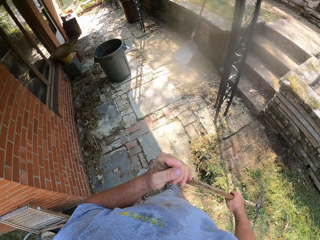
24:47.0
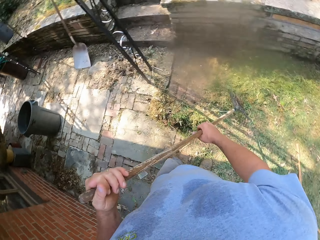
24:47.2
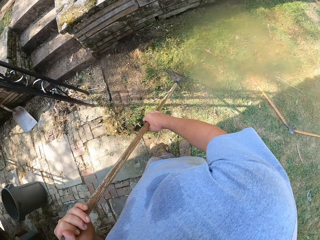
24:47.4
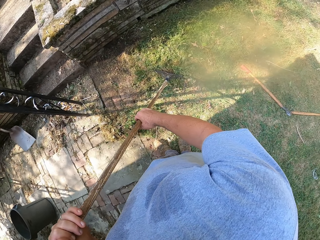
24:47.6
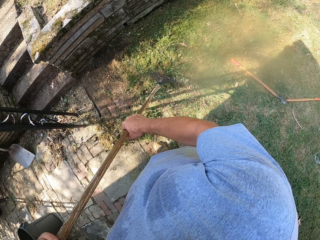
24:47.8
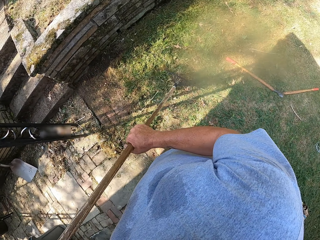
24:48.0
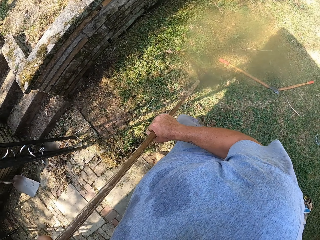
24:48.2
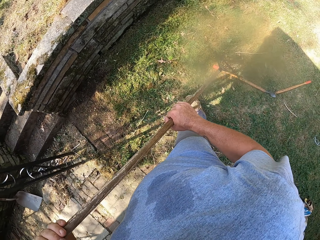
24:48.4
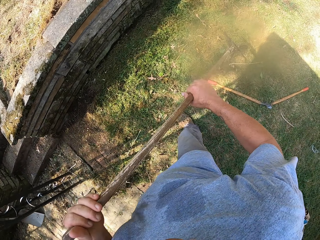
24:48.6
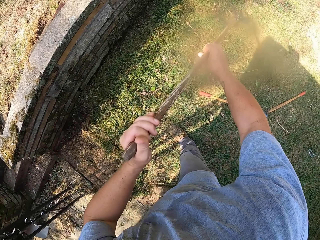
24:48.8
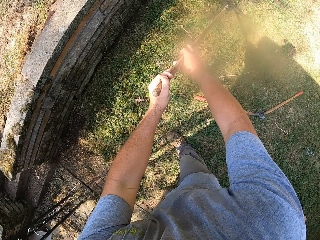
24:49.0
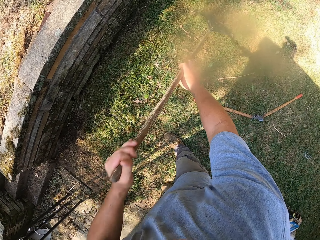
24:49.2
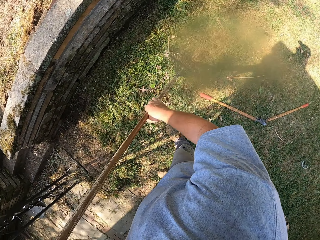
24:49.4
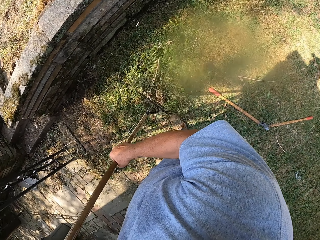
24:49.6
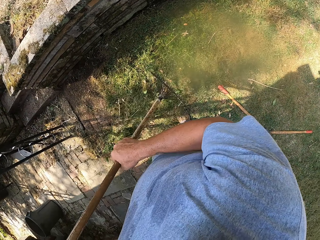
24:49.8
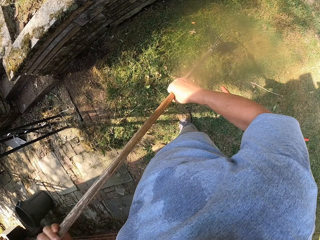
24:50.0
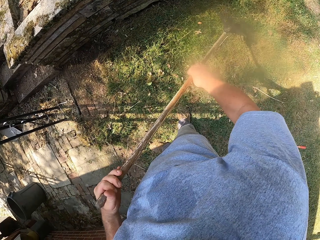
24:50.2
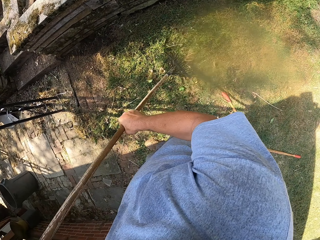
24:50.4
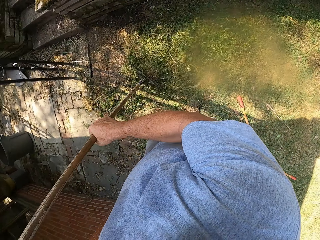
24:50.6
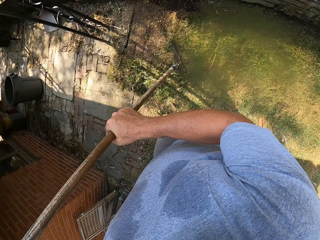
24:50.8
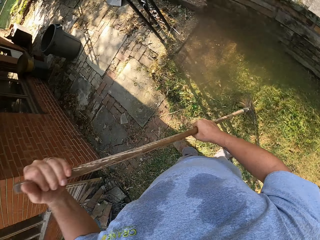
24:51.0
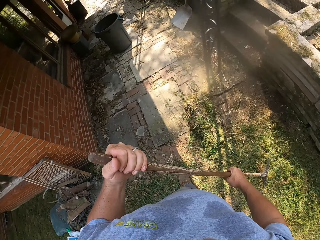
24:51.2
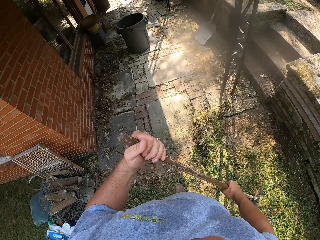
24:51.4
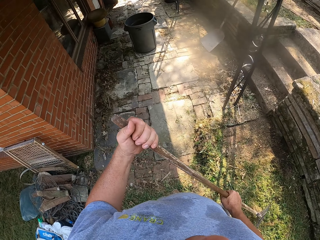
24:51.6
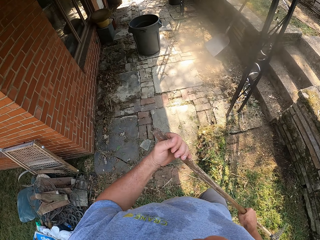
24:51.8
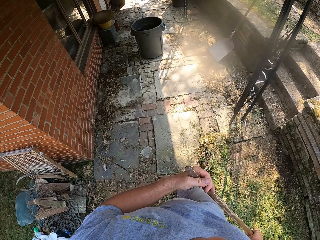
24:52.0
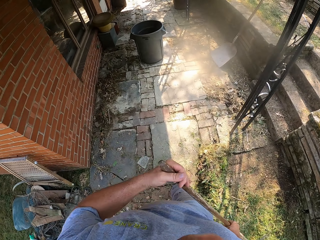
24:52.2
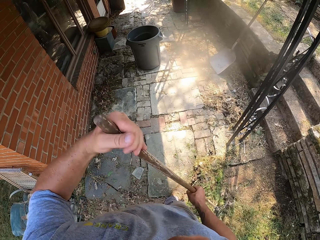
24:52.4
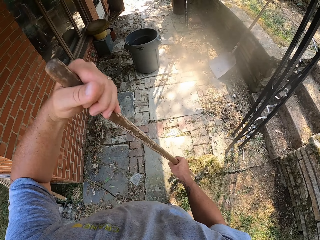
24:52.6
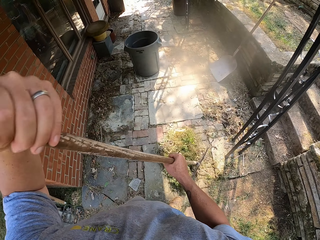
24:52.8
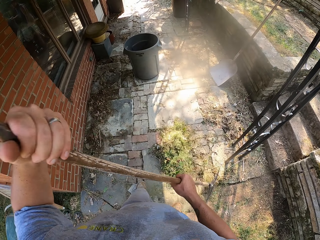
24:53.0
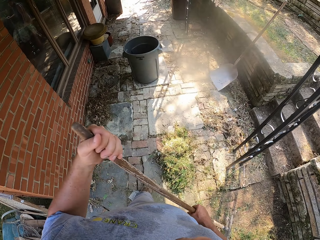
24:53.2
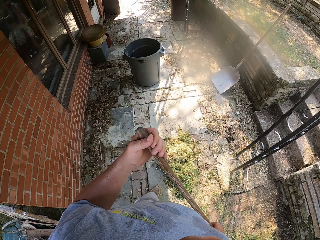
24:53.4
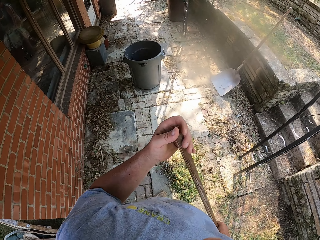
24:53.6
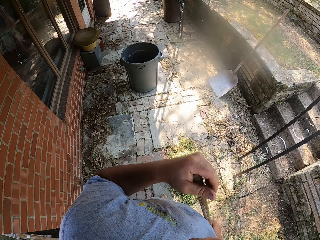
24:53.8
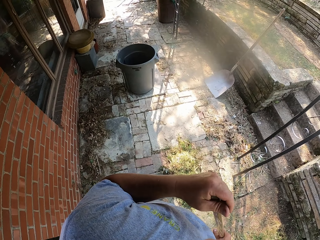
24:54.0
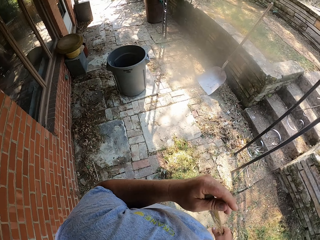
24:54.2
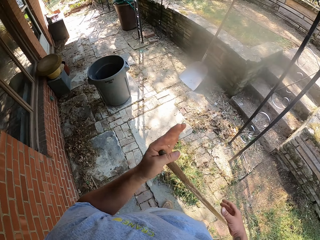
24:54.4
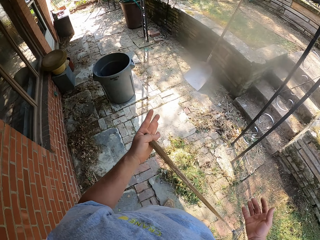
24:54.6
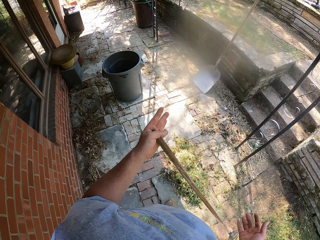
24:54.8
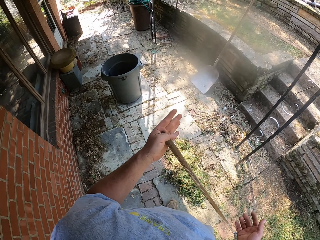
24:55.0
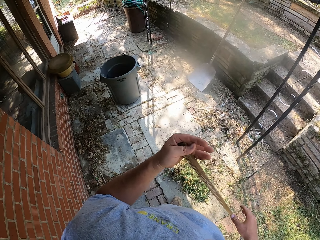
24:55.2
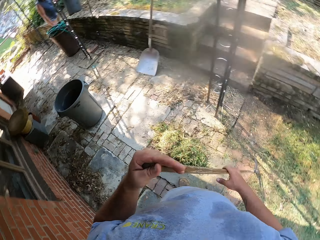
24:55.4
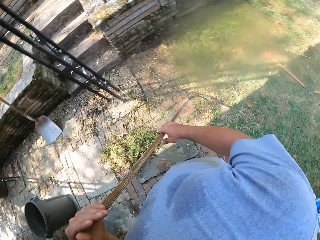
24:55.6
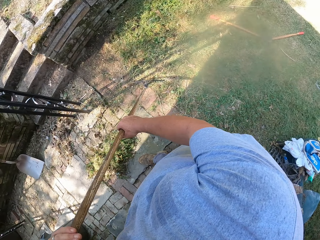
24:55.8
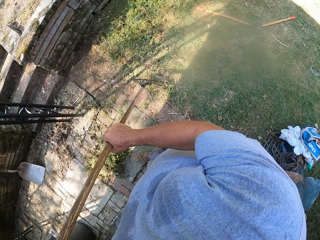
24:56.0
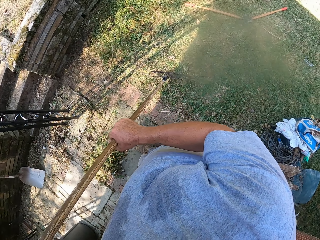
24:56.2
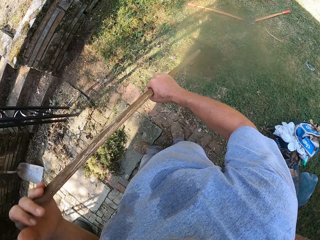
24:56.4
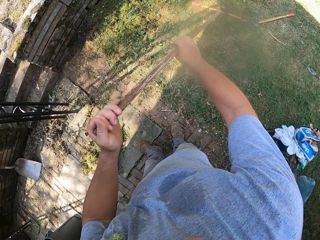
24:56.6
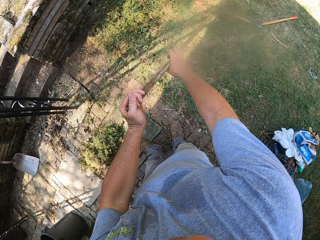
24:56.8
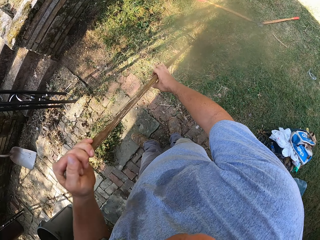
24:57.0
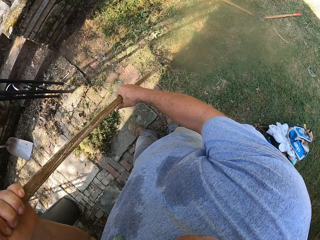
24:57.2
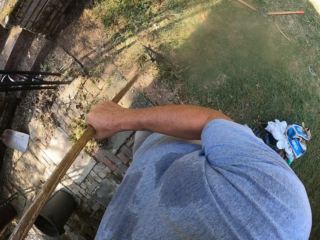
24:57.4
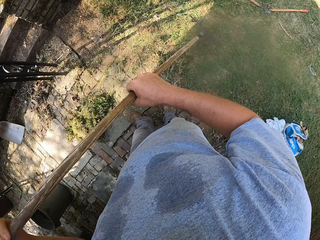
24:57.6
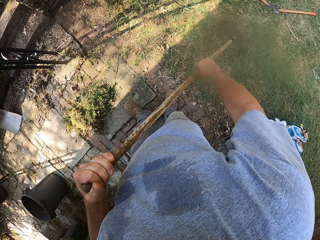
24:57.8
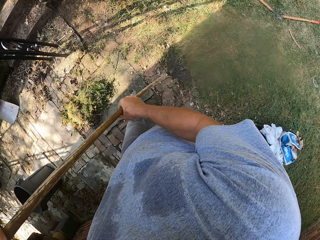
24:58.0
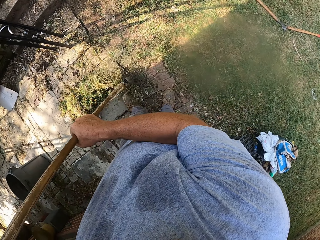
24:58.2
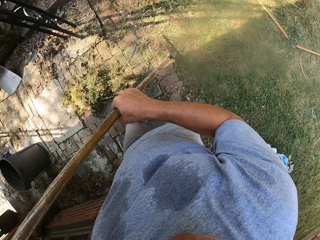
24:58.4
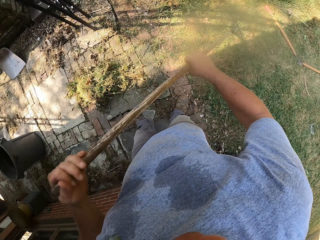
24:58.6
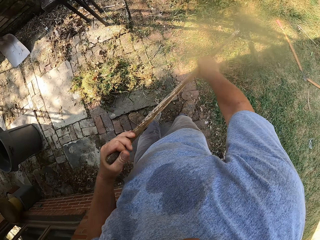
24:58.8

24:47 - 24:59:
The camera wearer sweeps with a rake. They look around. They sweep with the rake.

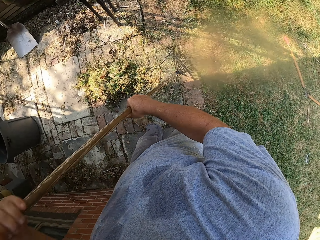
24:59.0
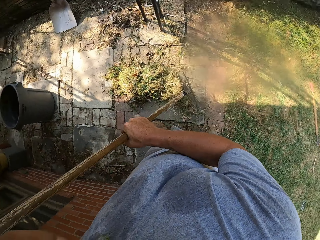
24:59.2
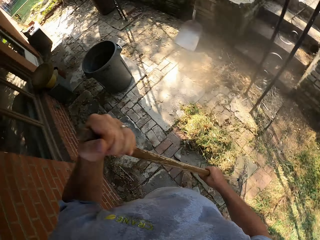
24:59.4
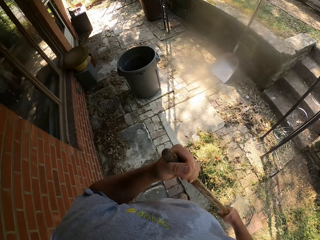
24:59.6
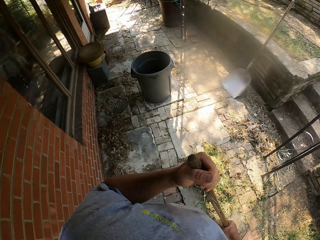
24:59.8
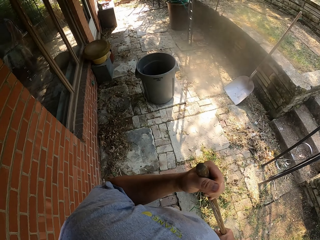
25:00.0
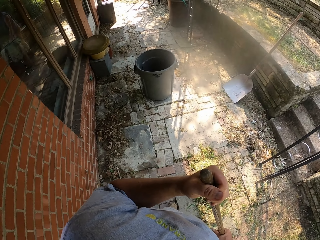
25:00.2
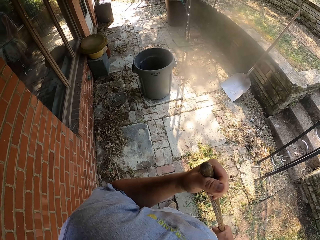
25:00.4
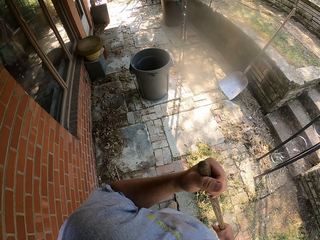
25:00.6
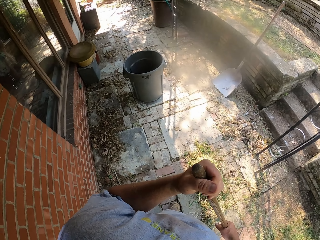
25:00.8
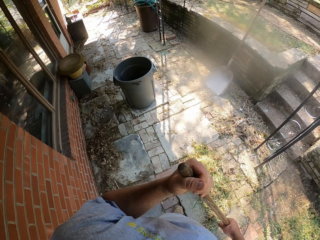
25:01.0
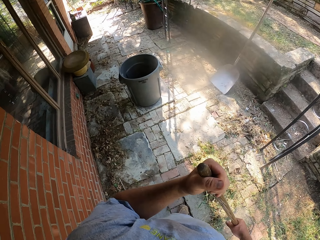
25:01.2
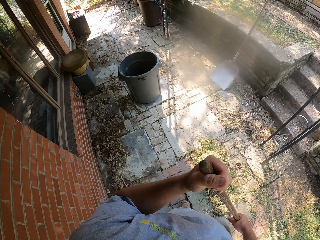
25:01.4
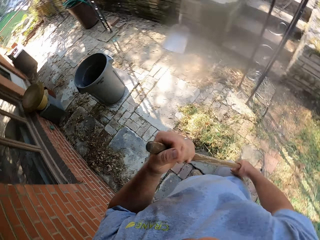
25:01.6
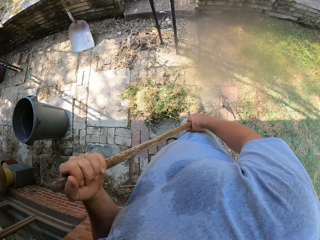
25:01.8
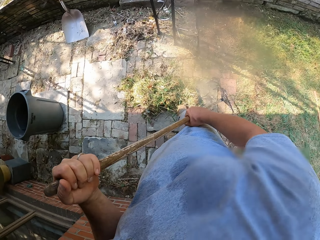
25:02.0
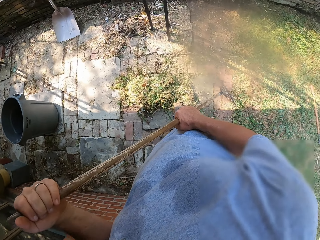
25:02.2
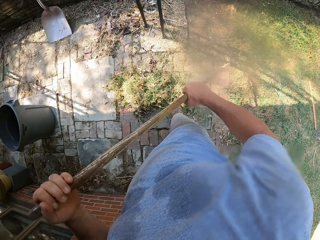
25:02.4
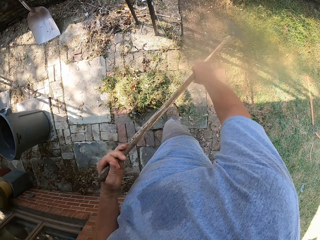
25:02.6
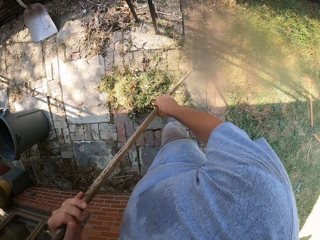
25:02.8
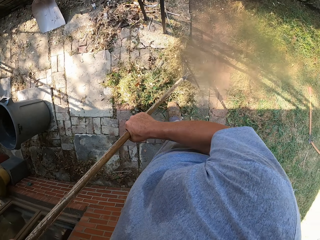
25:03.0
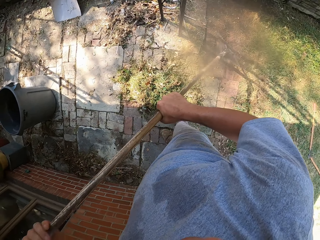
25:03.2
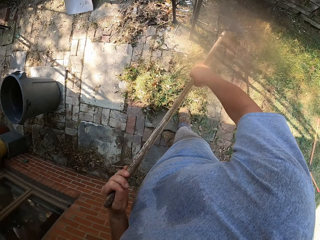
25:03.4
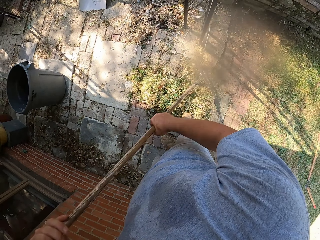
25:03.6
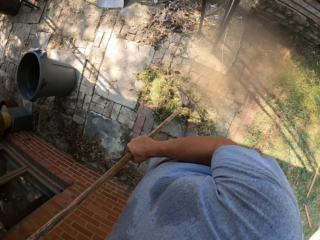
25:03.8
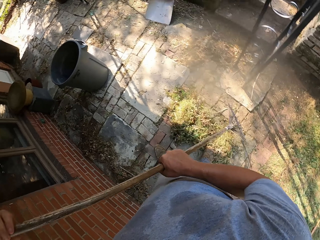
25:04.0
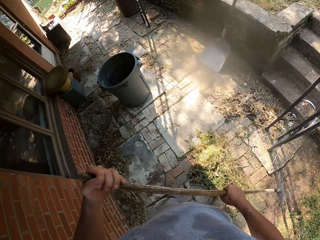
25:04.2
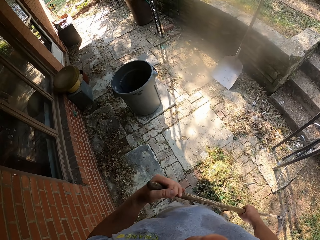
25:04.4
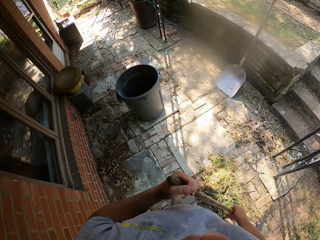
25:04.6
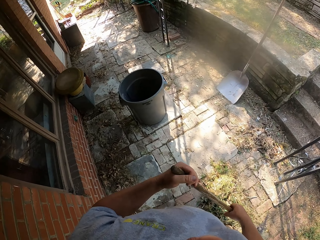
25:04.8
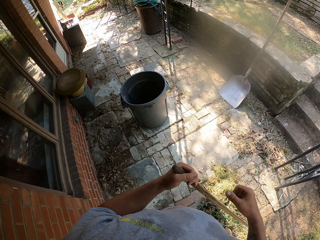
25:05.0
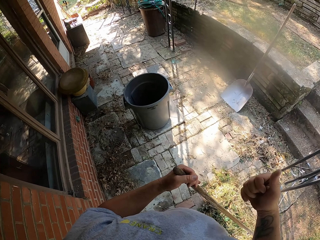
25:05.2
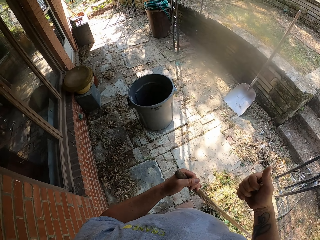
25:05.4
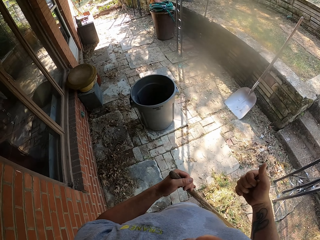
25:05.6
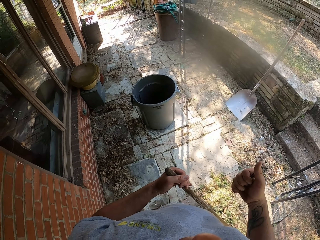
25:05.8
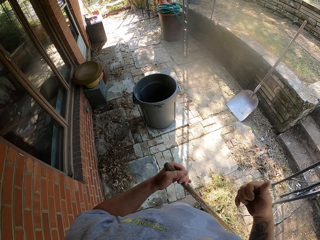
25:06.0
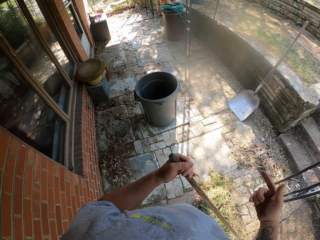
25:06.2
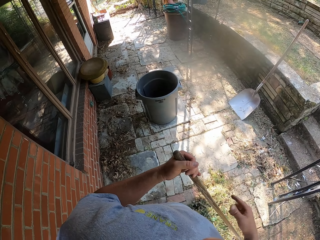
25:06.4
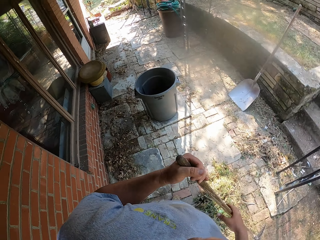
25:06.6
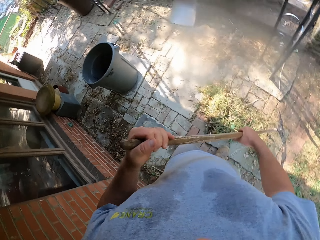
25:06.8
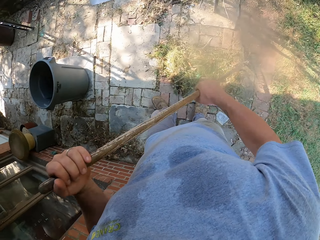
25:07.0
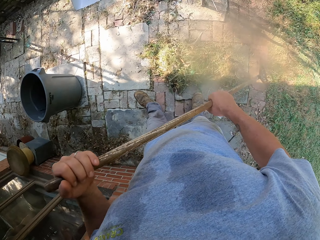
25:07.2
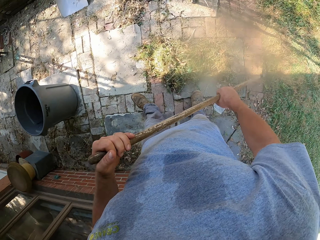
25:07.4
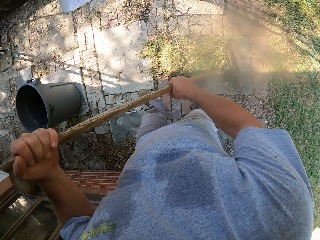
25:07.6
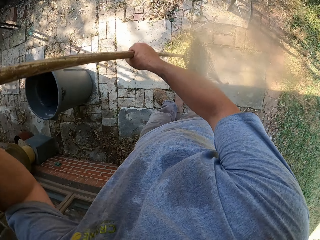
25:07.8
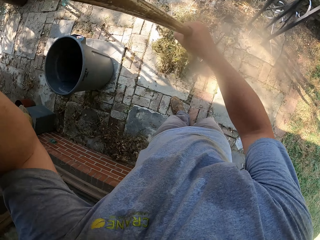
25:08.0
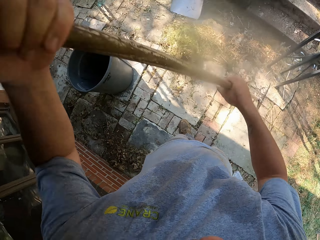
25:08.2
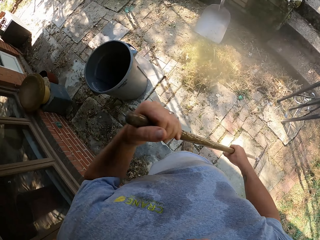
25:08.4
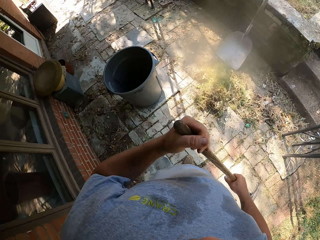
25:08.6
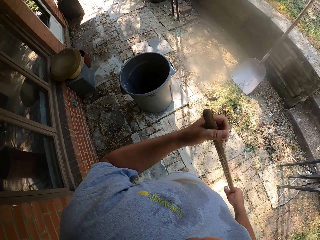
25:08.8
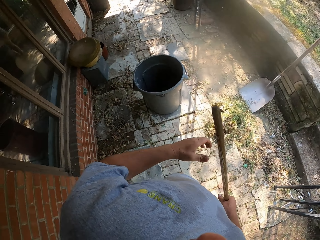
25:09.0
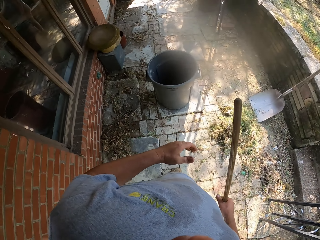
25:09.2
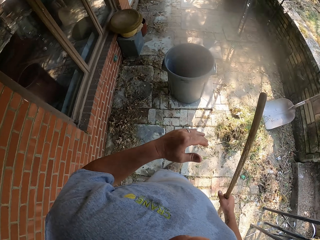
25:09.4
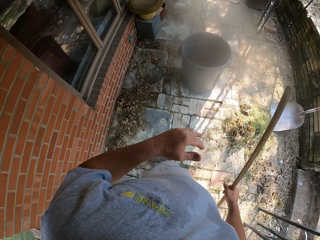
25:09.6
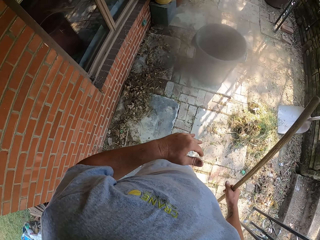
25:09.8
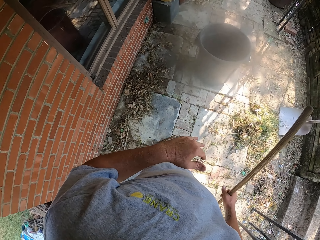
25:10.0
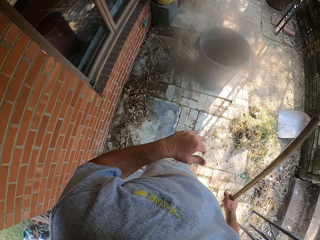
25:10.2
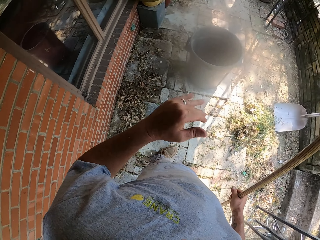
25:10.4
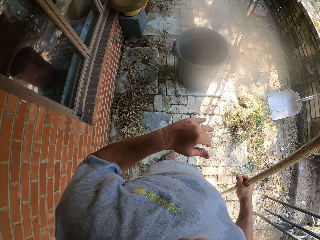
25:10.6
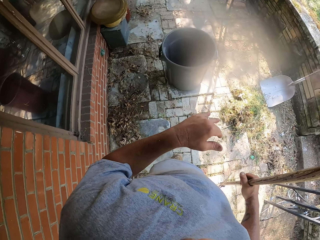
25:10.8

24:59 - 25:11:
The camera wearer looks around. They sweep with a rake. They look around. They sweep the grass on the footpath with the rake. They look around.
